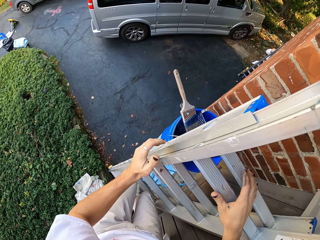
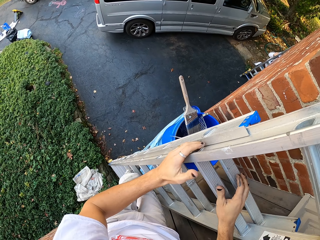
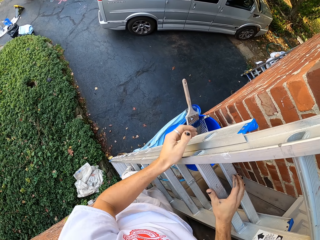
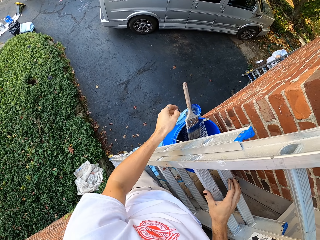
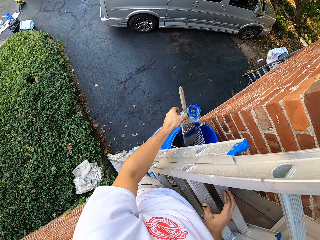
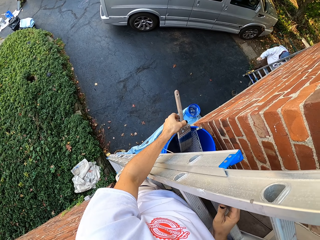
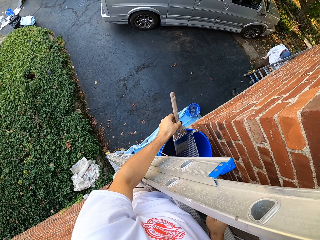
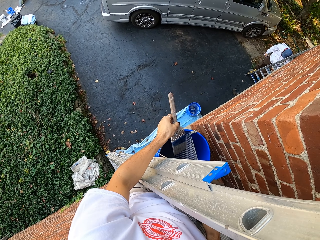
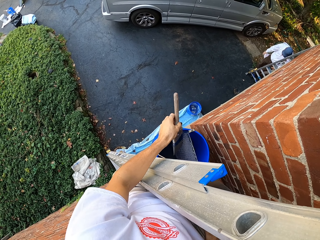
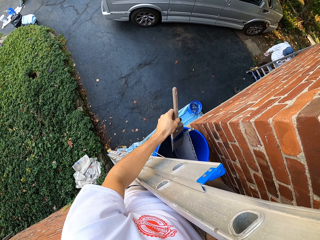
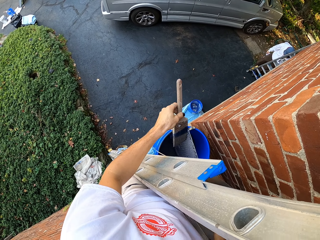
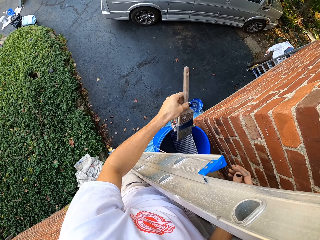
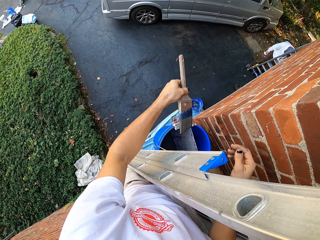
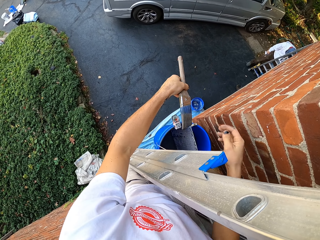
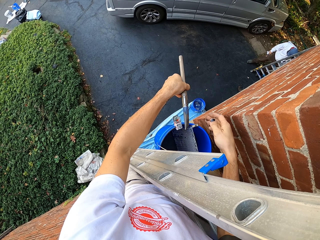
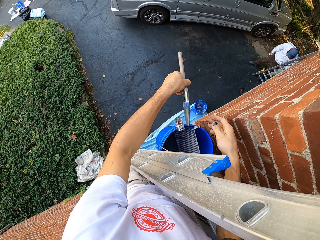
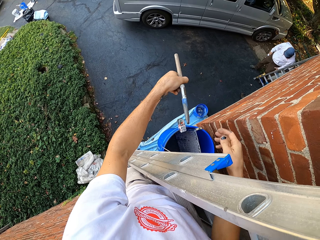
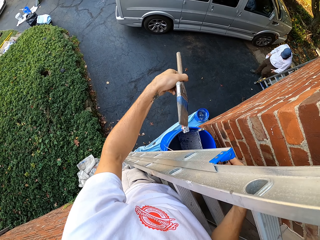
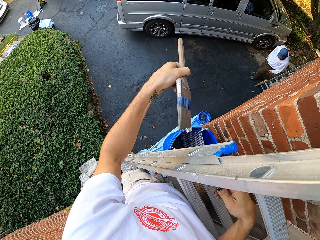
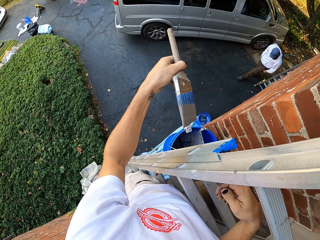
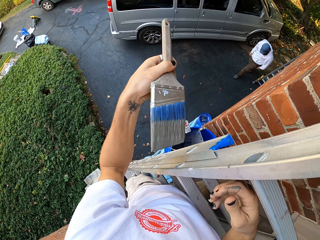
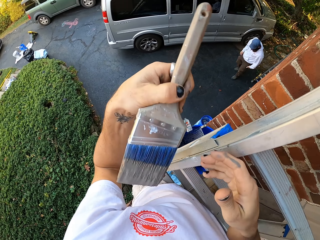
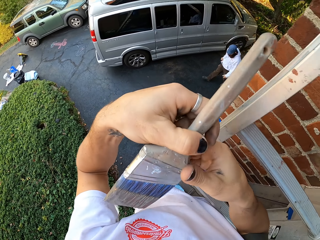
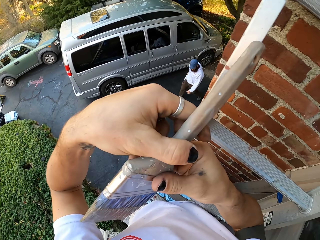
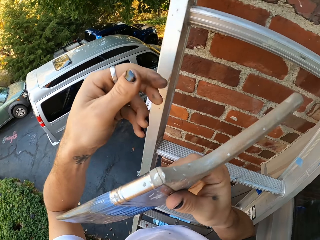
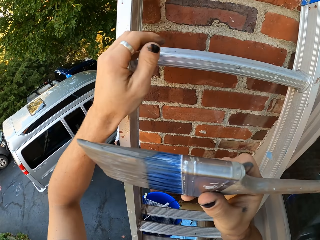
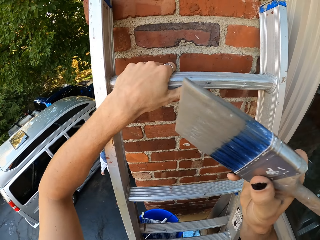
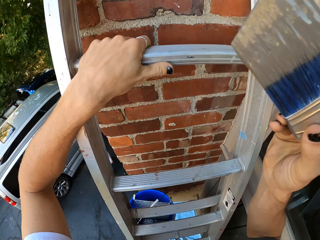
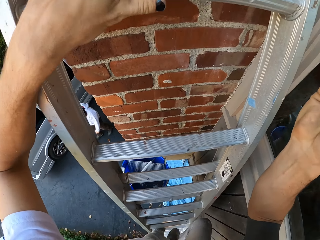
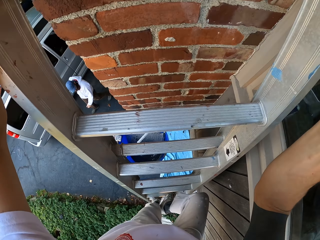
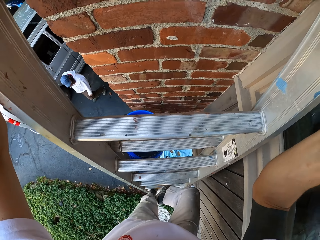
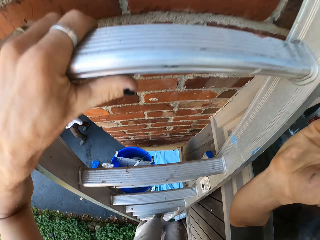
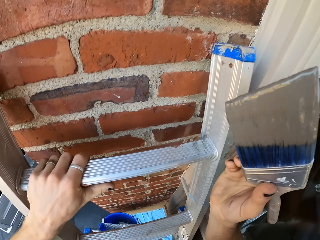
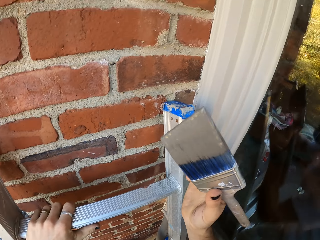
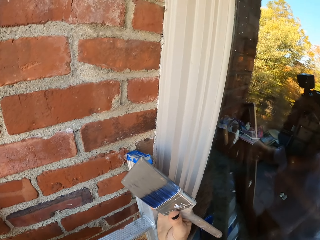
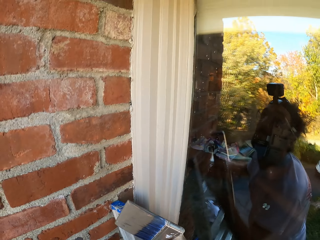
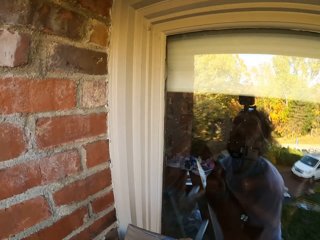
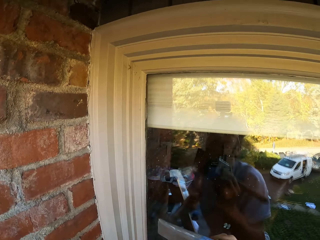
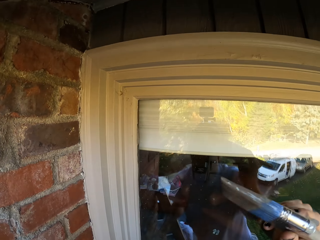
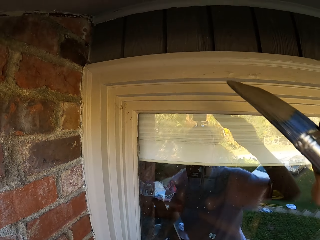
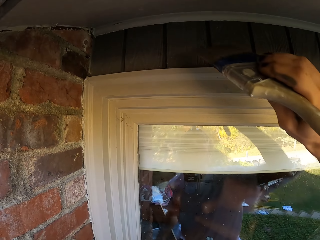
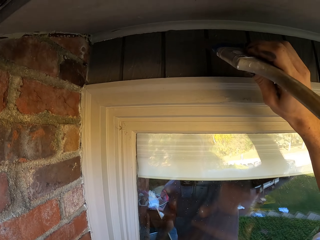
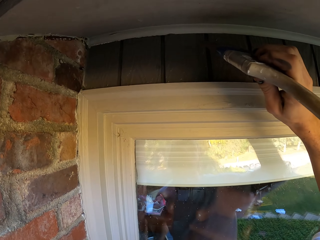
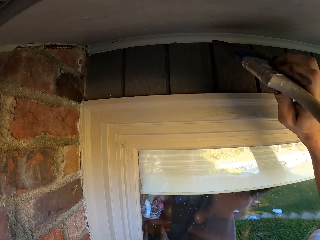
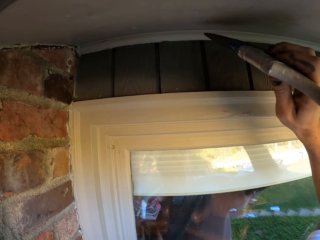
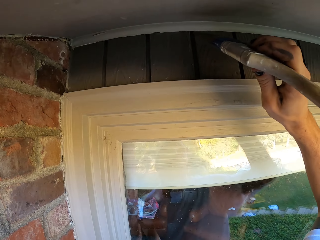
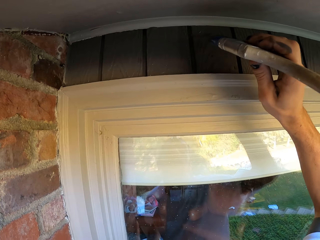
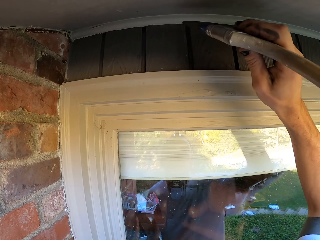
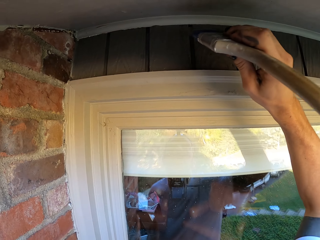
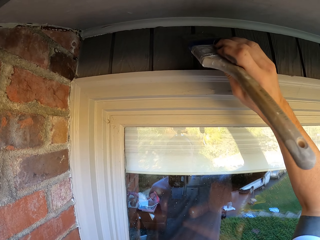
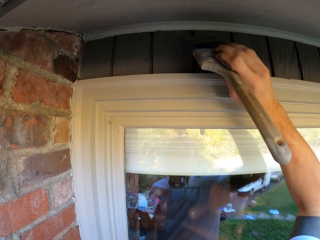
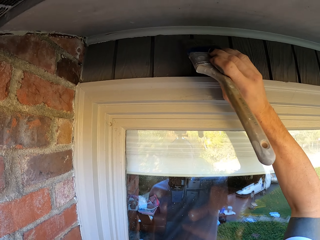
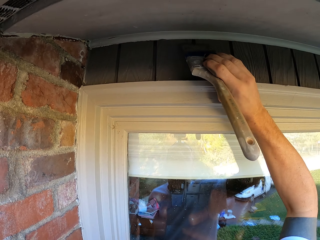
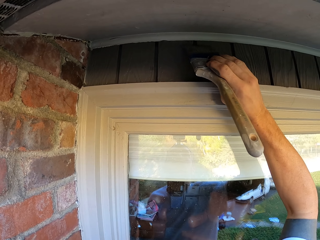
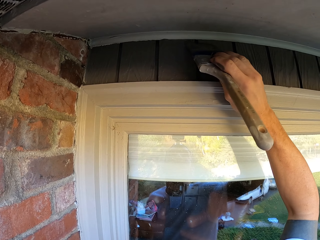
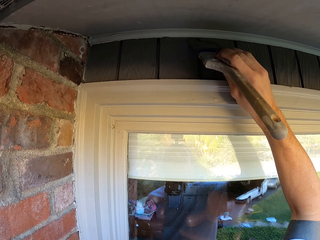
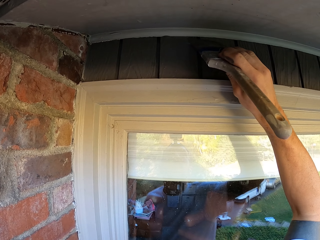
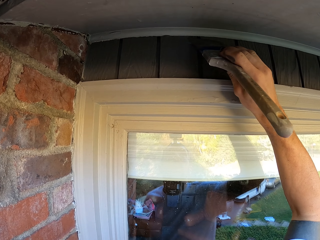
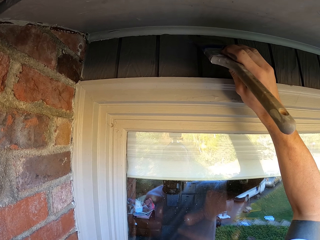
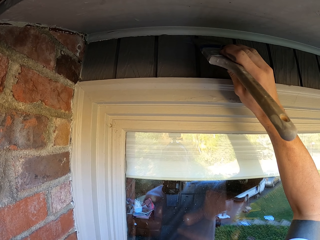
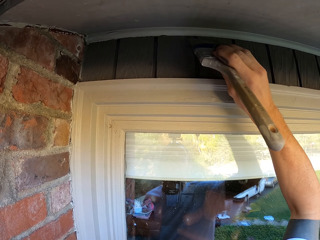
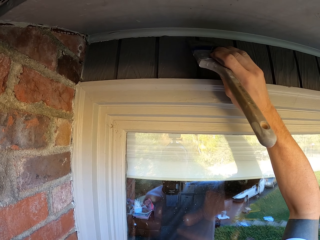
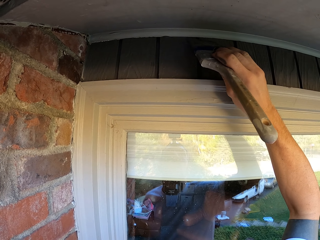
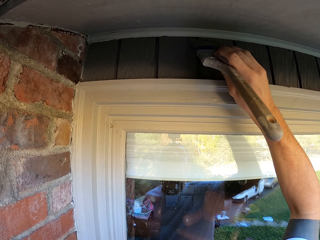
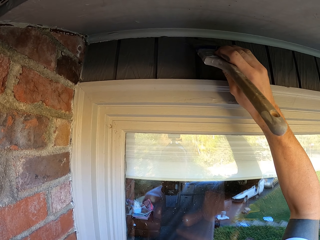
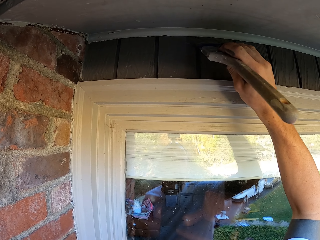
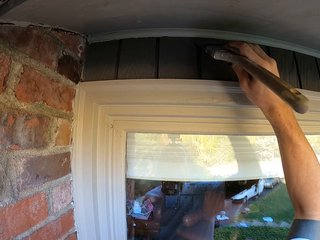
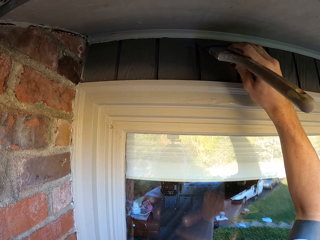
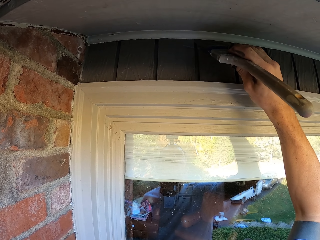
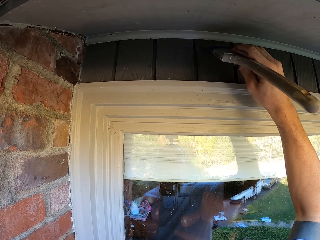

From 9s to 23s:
The camera wearer picks up a paint brush from a bucket. A man looks around the compound. The camera wearer exchanges the paint brush to the right hand. They hold the brush. They climb up a ladder. They paint up a door lintel.

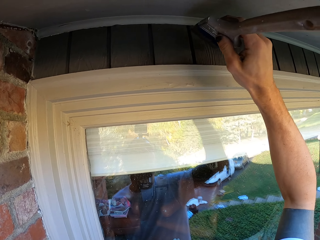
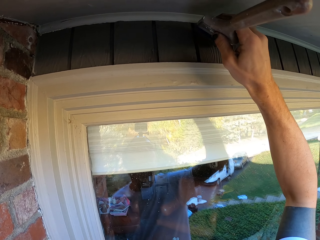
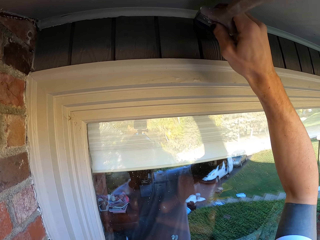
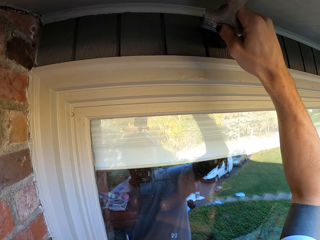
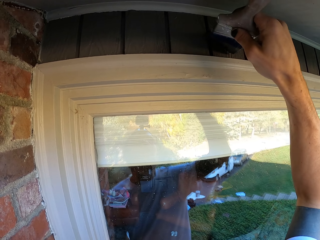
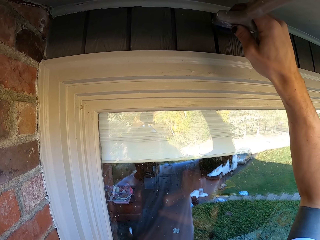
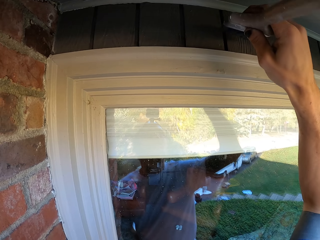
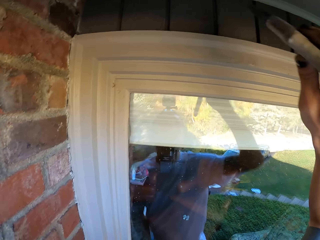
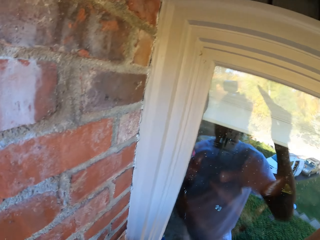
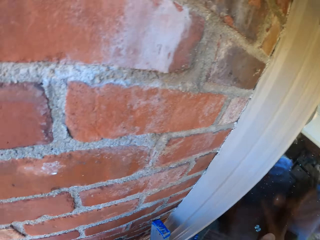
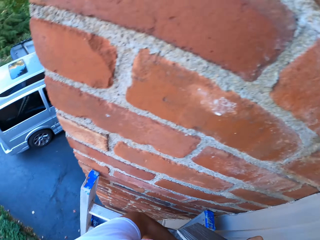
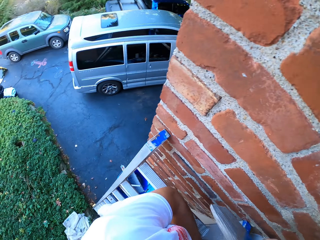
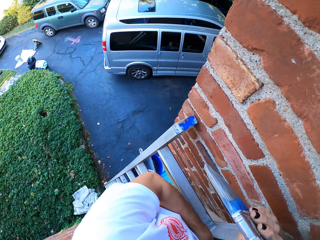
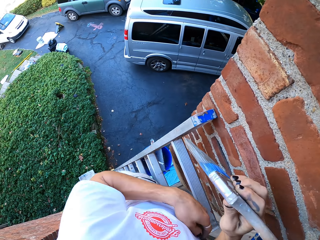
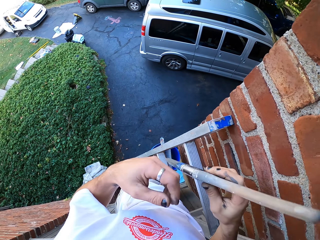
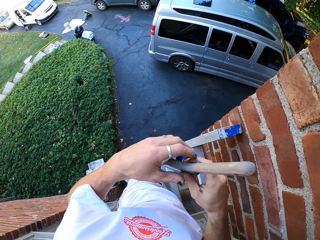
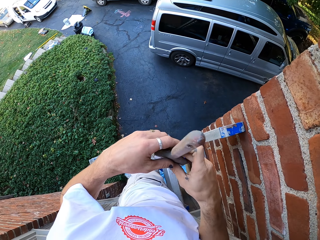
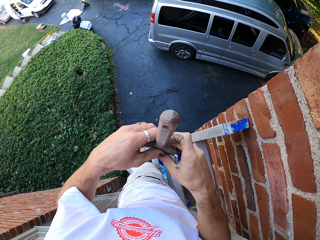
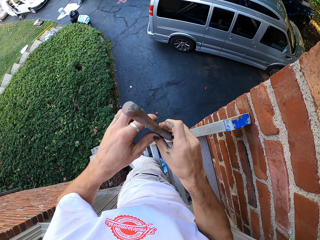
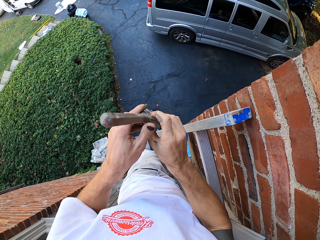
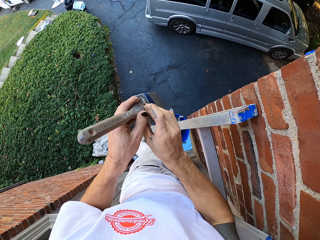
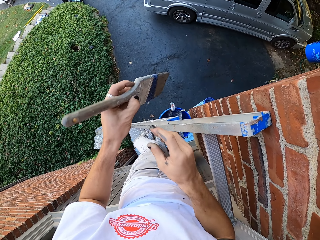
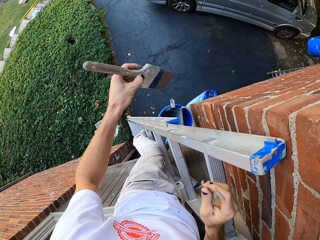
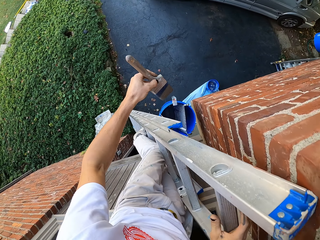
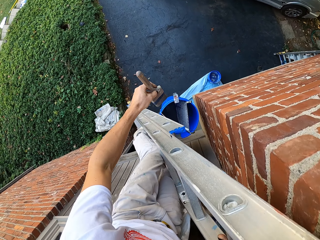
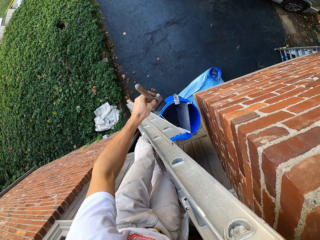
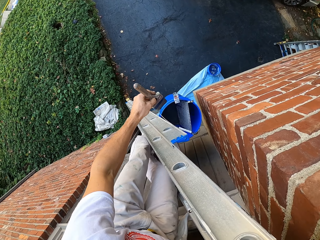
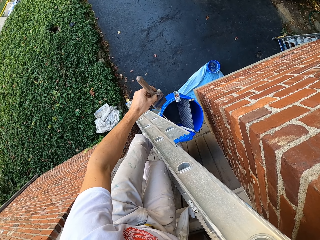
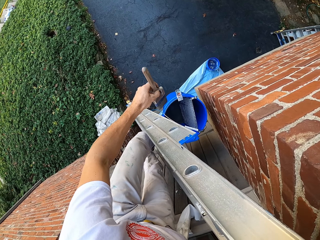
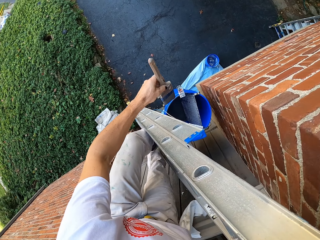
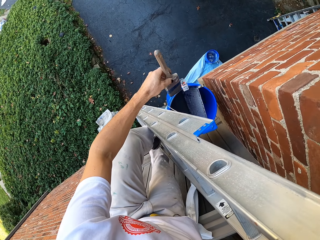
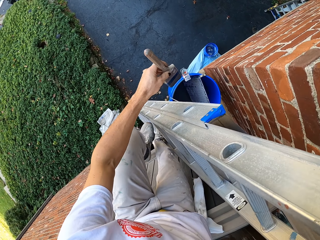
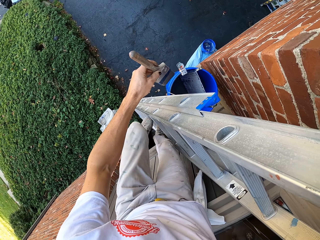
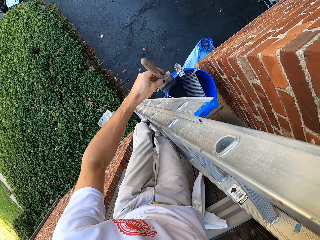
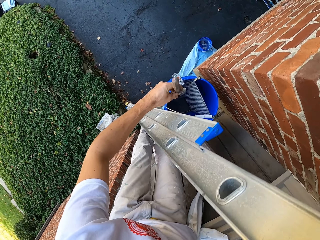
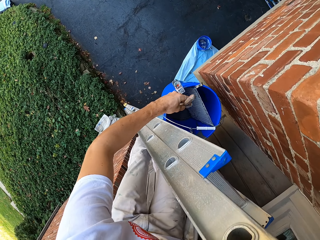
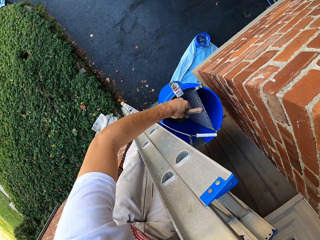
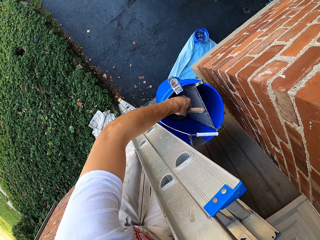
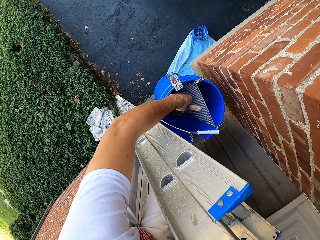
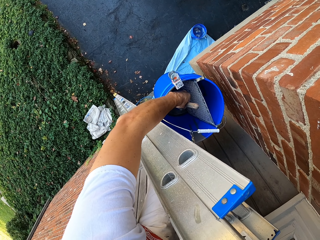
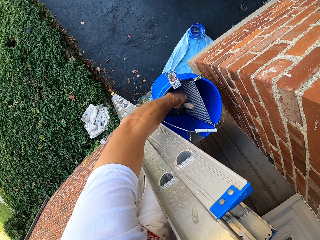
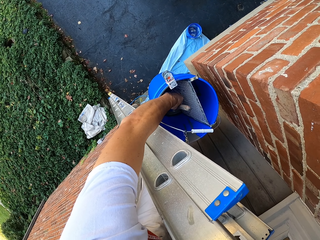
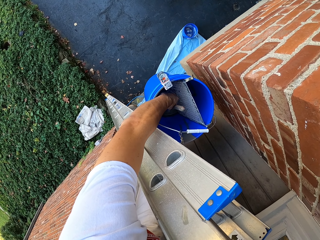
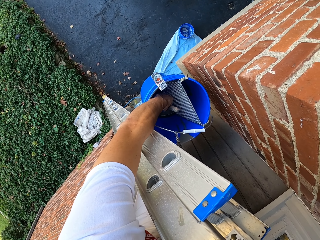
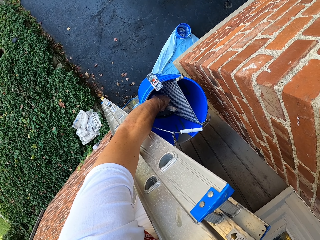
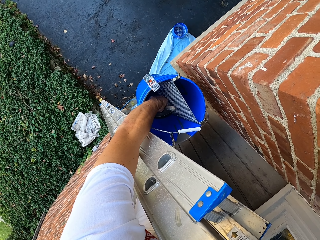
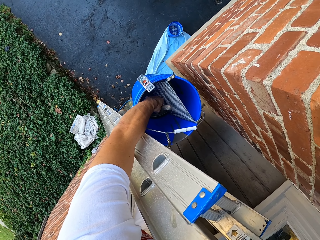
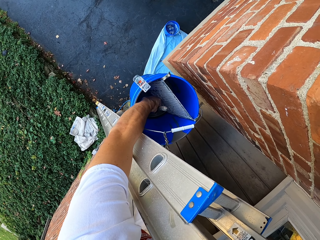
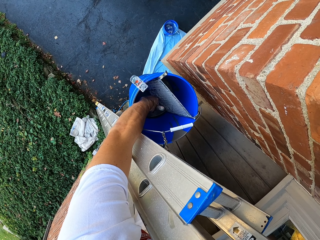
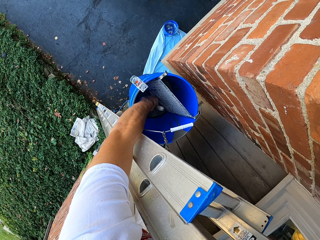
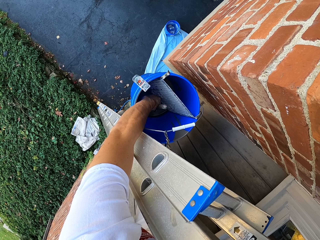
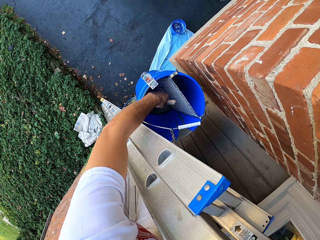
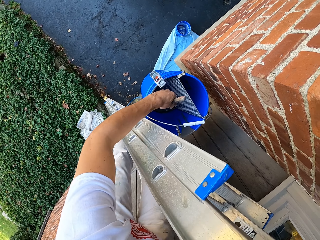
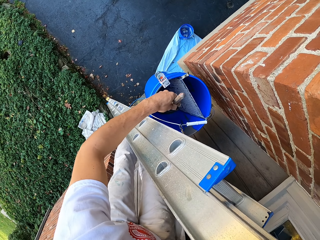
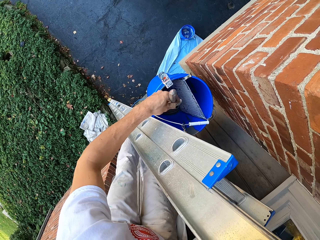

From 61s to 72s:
The camera wearer turns on a ladder. They climb down the ladder. They exchange the paint brush to the left hand. They climb down the ladder. They scoop paint from a paint bucket.
